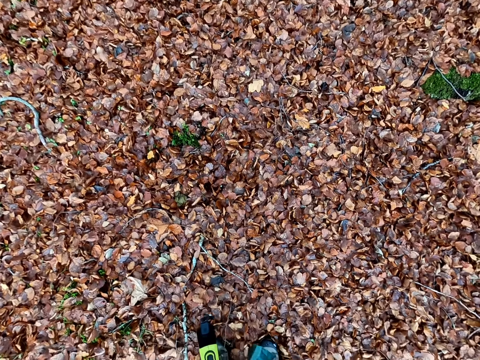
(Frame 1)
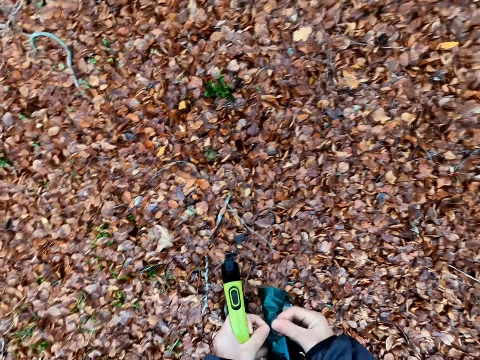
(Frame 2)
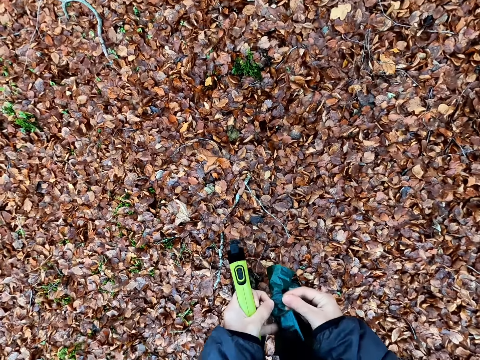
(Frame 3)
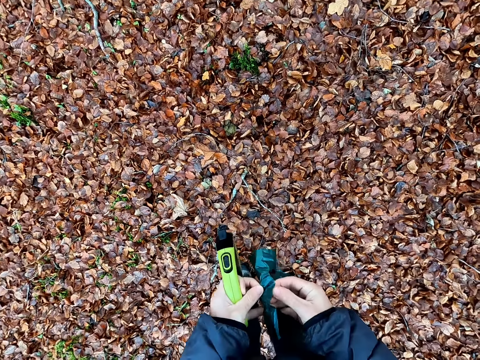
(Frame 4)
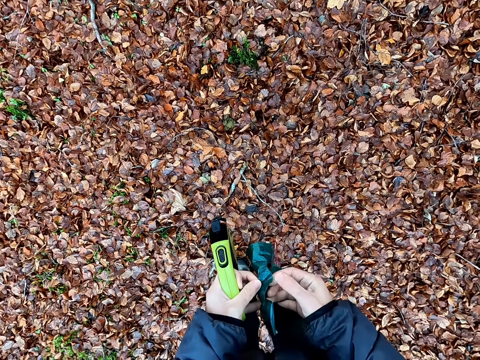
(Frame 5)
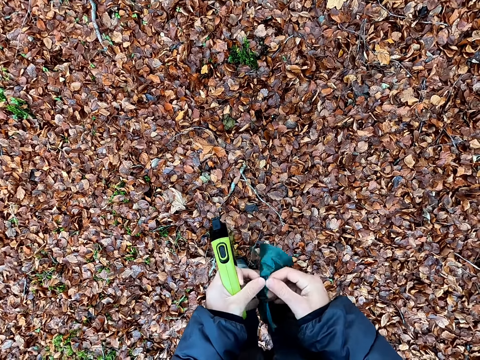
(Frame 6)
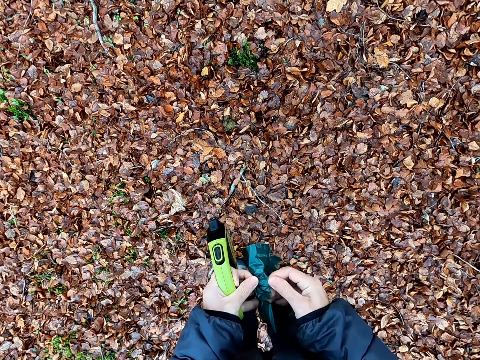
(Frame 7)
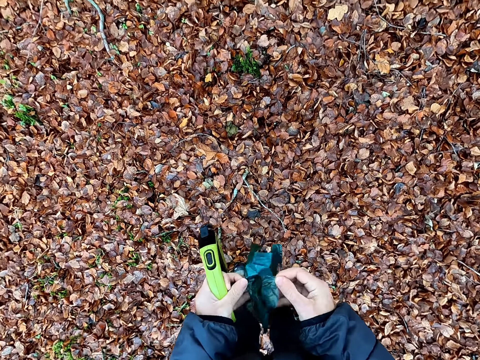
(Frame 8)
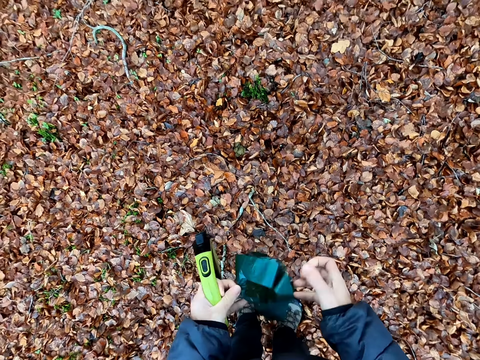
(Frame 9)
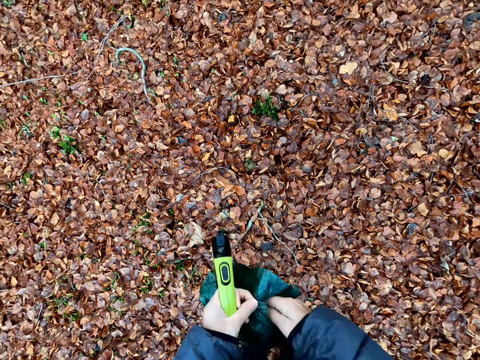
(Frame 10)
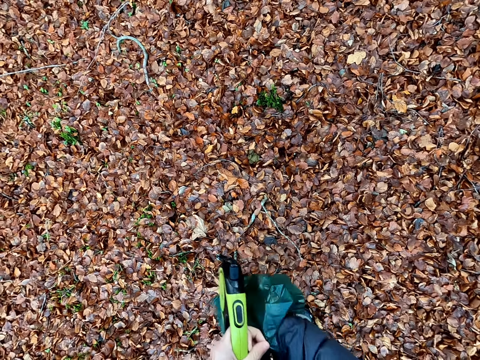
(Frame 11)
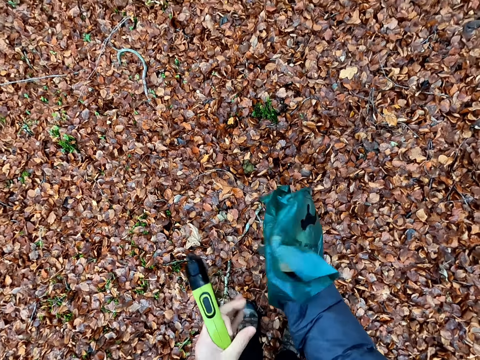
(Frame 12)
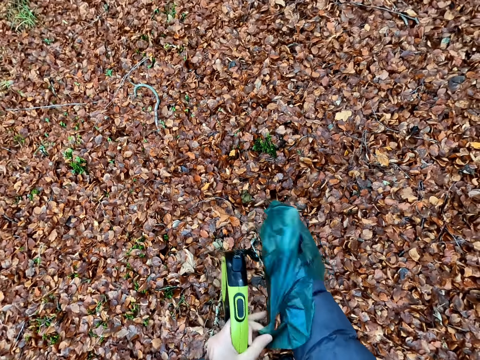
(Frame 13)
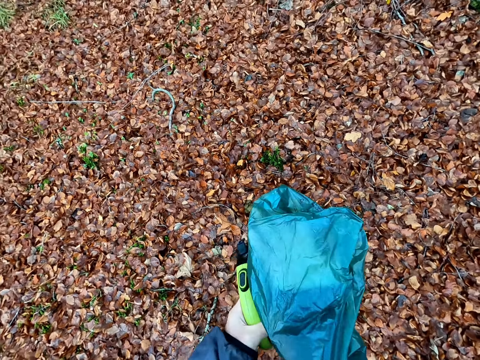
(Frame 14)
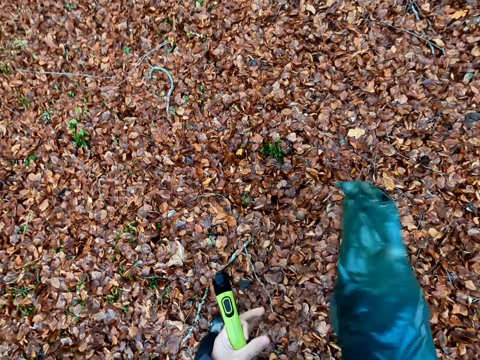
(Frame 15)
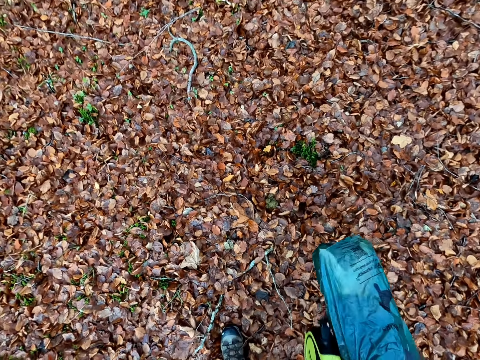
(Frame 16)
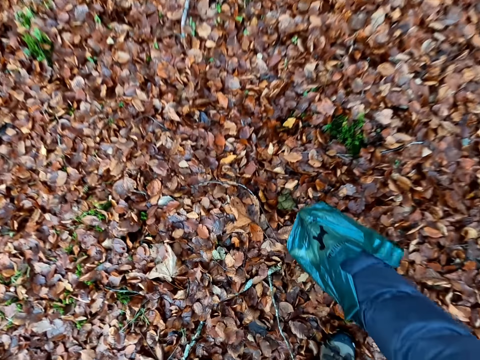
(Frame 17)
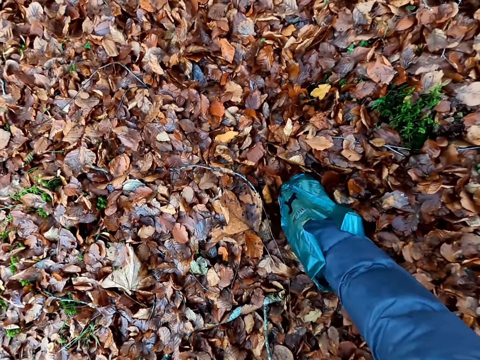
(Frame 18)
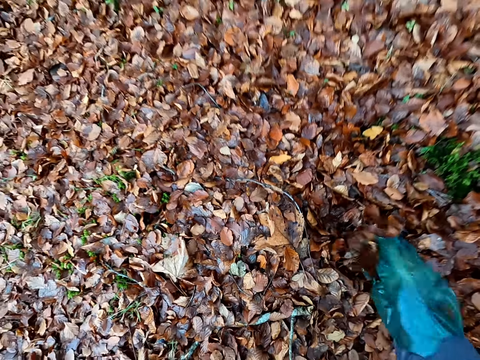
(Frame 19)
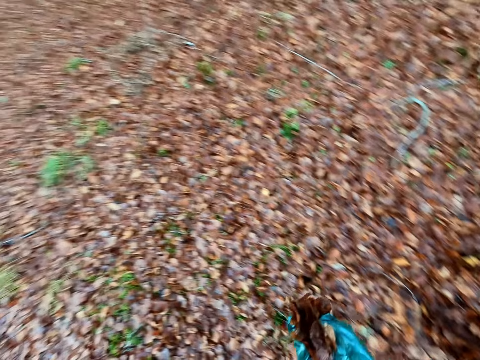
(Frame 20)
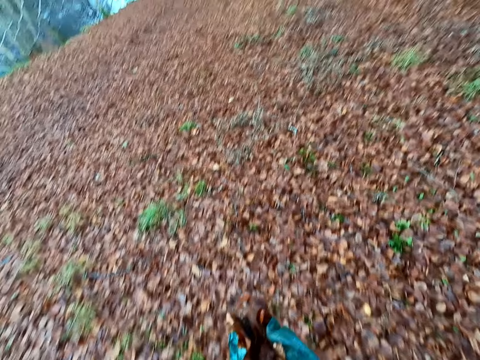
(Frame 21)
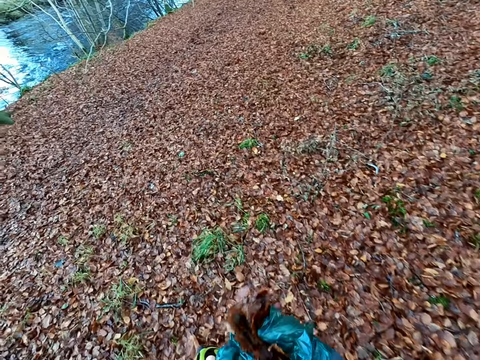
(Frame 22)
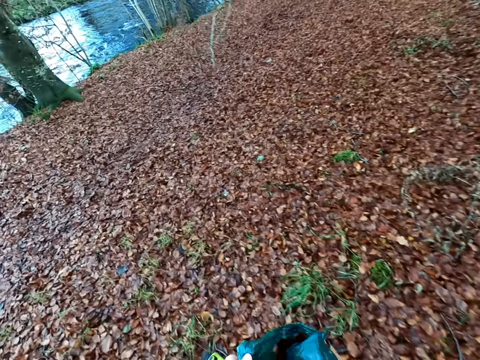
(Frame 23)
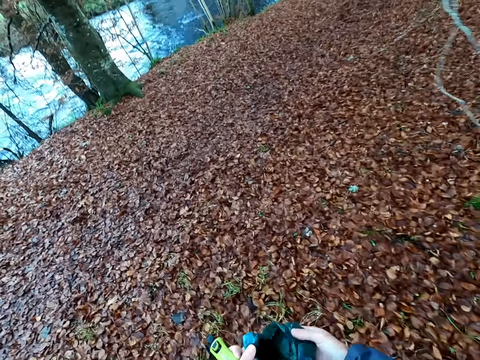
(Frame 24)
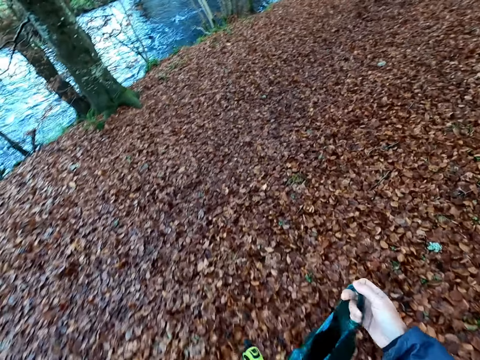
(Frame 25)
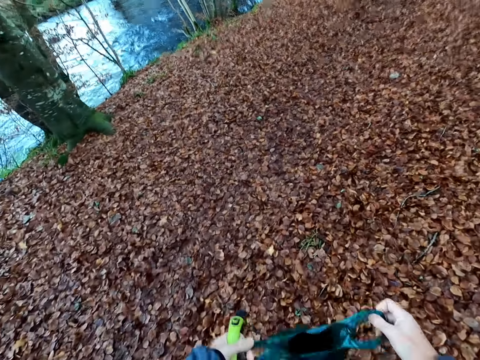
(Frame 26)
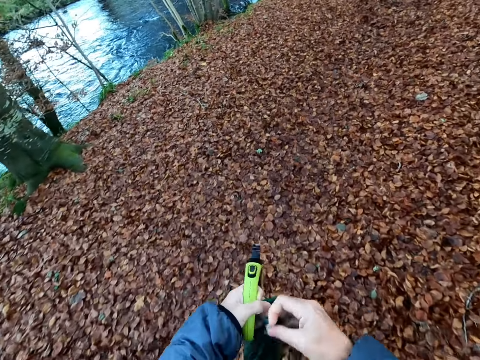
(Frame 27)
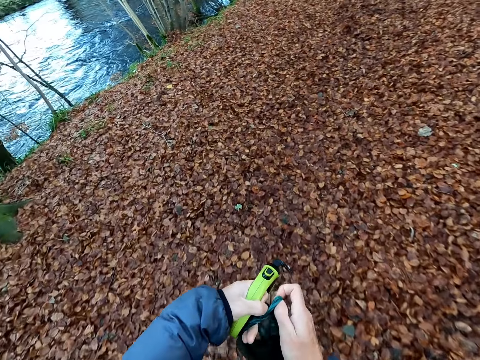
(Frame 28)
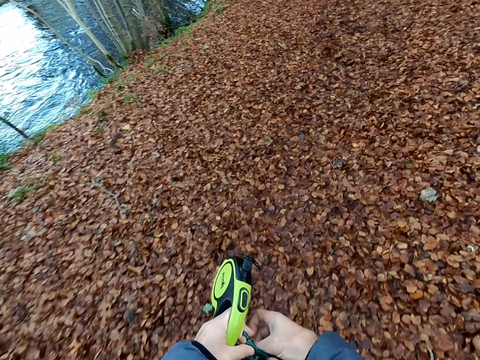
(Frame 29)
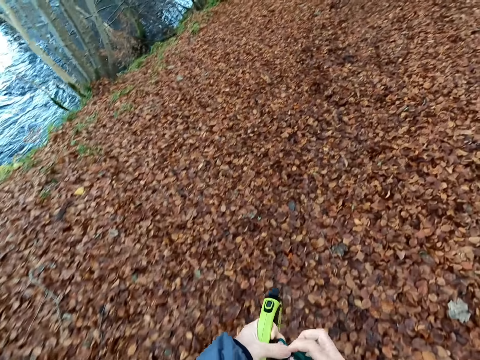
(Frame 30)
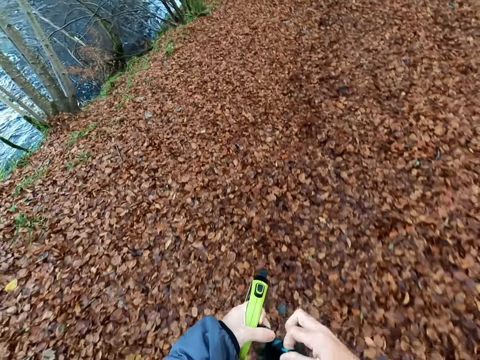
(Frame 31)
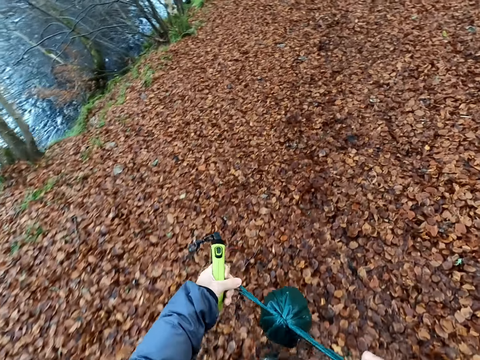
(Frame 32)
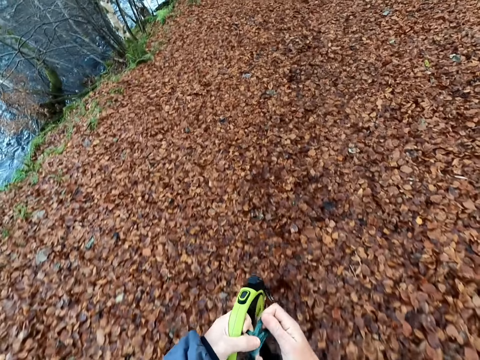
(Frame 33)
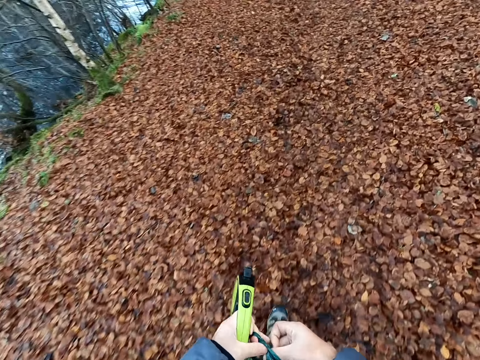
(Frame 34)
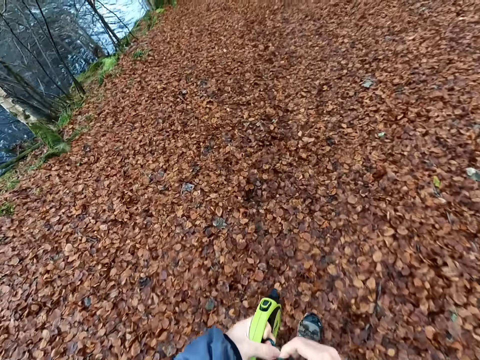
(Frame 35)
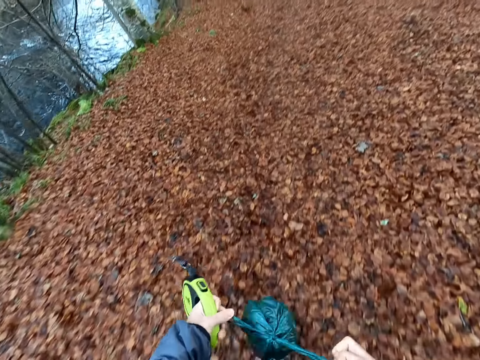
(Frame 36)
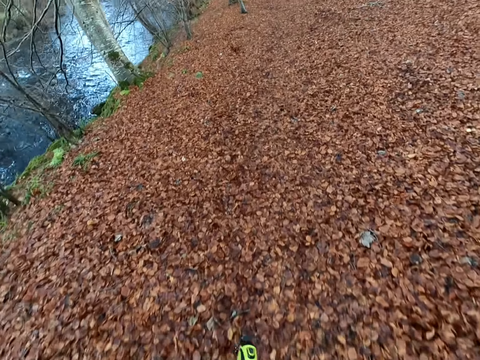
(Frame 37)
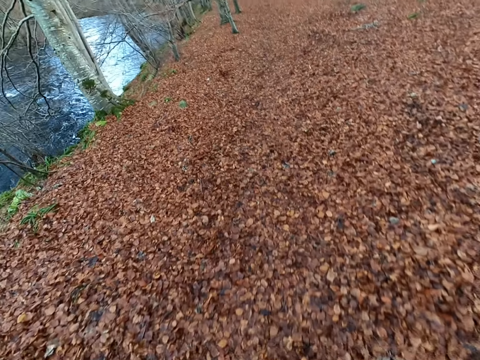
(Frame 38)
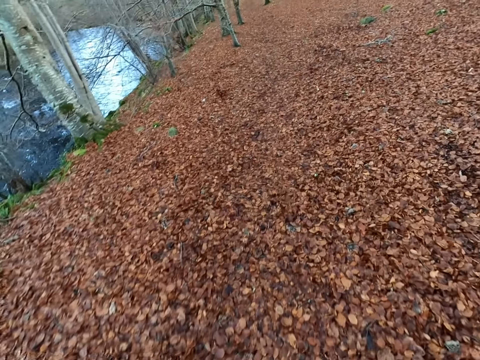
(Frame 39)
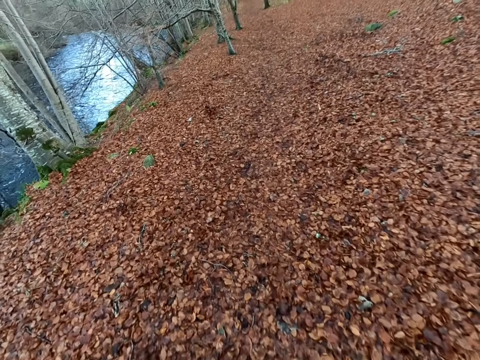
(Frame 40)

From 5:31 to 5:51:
The camera wearer opens the plastic bag with both hands. He wears the plastic bag on his right hand with his left hand. He picks up the dog's poop from the floor with the plastic bag in his right hand. He folds the polythene bag with the dog's stool. He walks on the road with the dog. He holds the plastic bag with both hands, ties the plastic bag with both hands and walks in the forest with the dog.

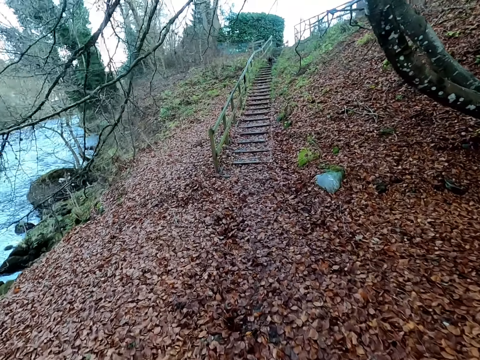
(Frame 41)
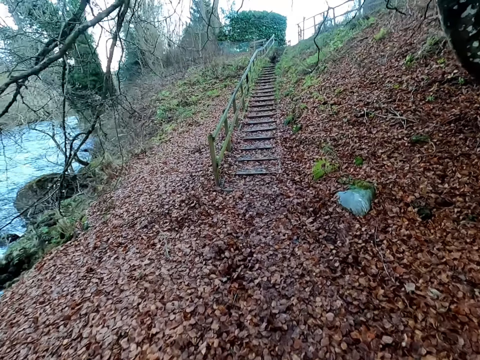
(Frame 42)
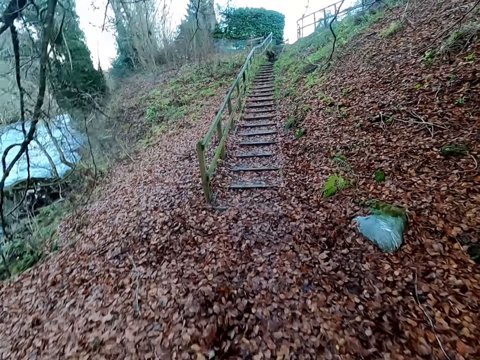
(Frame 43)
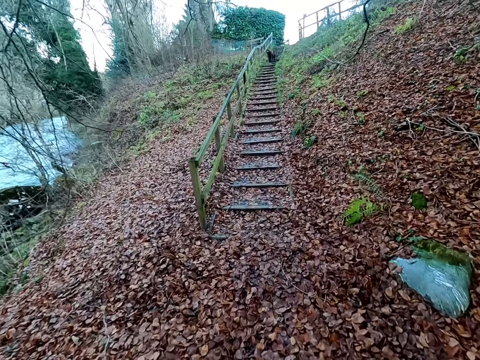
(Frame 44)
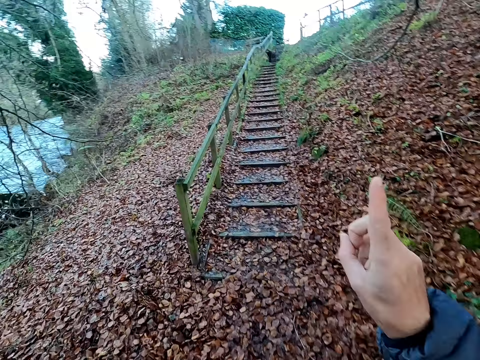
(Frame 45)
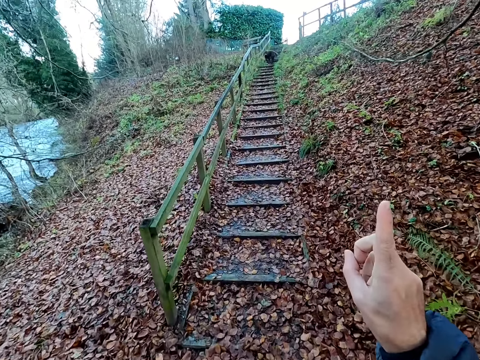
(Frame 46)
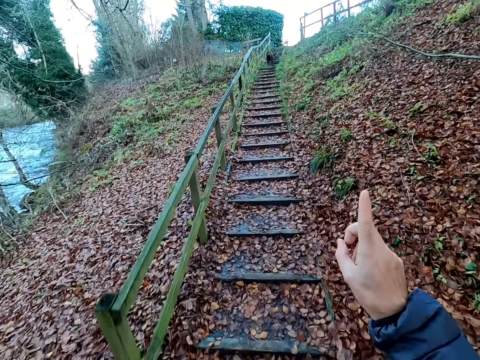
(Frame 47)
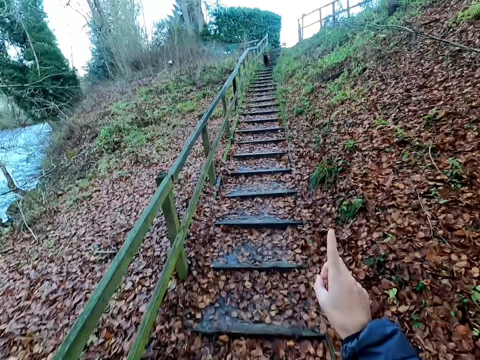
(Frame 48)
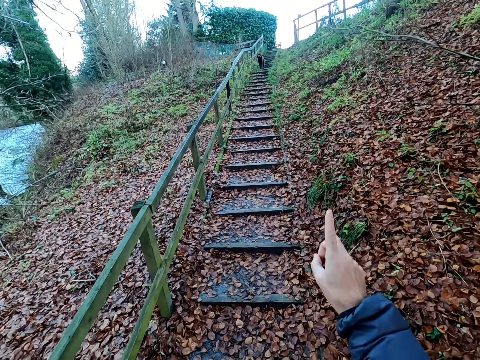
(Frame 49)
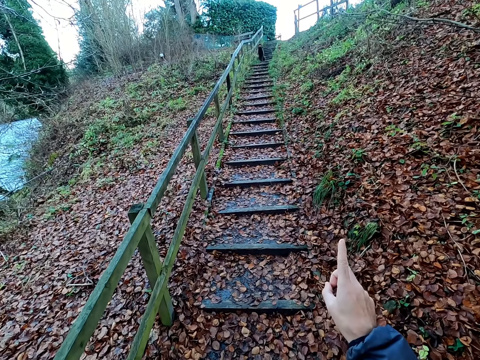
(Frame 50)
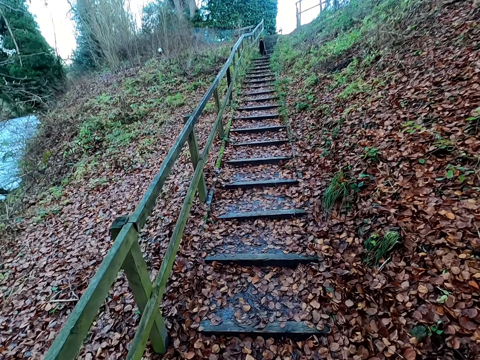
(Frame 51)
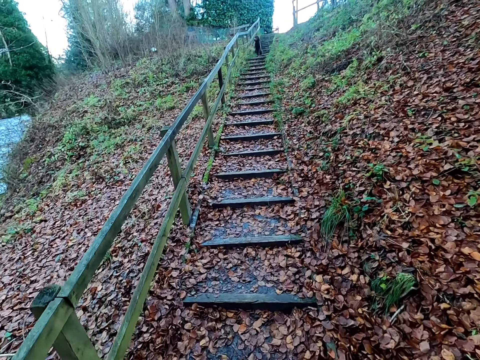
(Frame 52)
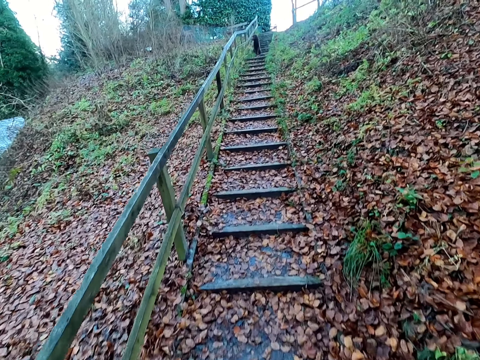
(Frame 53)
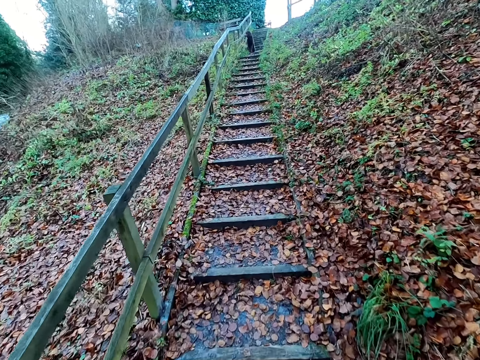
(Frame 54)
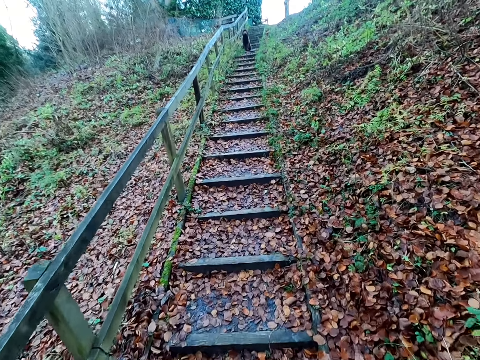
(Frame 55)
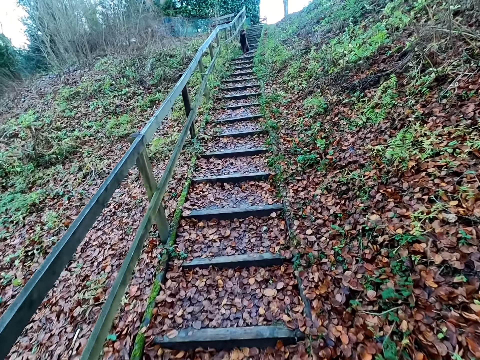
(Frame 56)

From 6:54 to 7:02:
The camera wearer points in front. They walk up a staircase.
